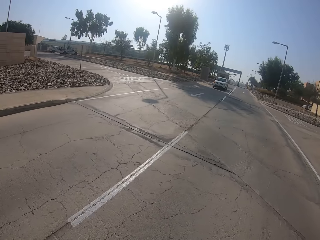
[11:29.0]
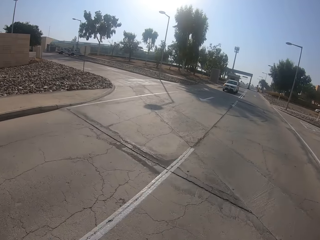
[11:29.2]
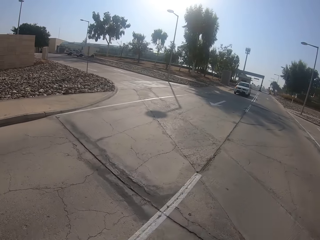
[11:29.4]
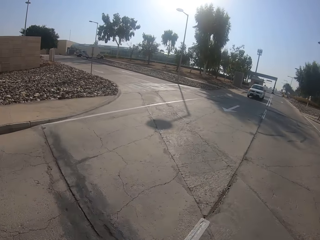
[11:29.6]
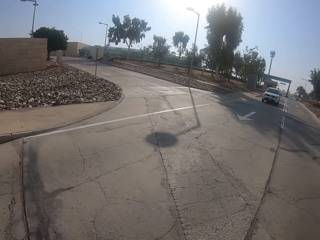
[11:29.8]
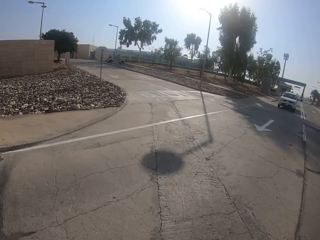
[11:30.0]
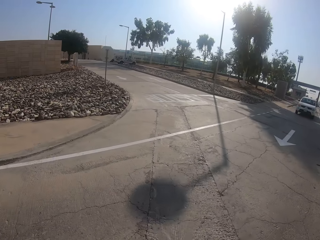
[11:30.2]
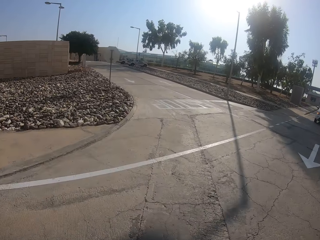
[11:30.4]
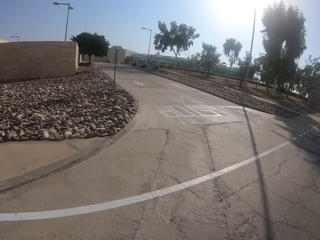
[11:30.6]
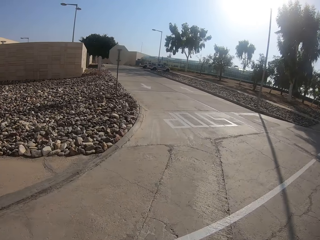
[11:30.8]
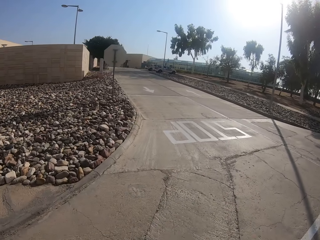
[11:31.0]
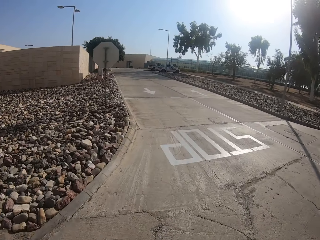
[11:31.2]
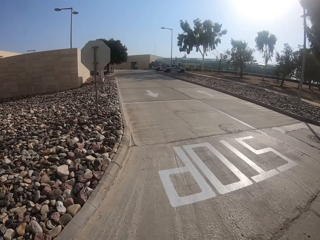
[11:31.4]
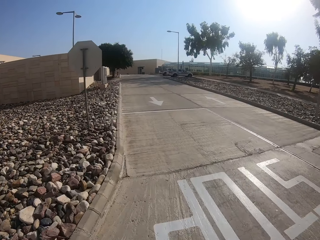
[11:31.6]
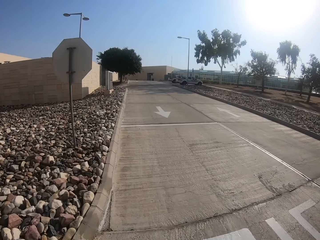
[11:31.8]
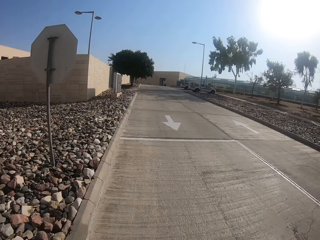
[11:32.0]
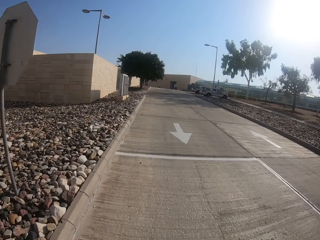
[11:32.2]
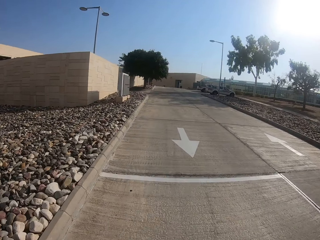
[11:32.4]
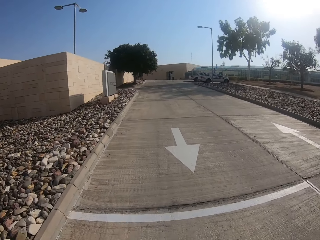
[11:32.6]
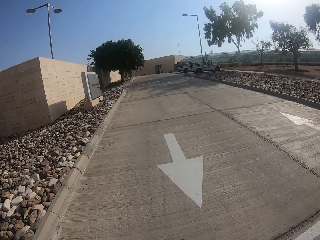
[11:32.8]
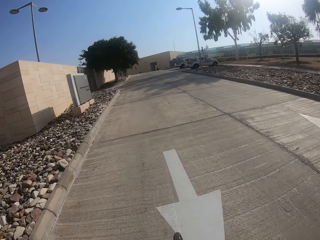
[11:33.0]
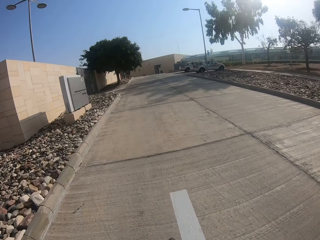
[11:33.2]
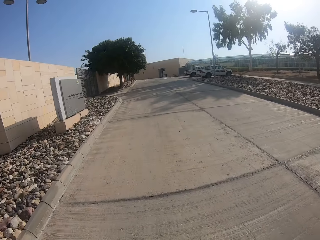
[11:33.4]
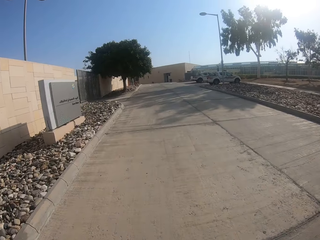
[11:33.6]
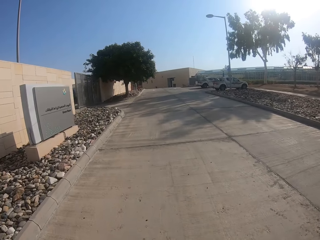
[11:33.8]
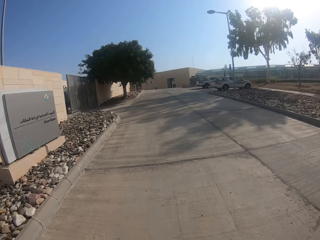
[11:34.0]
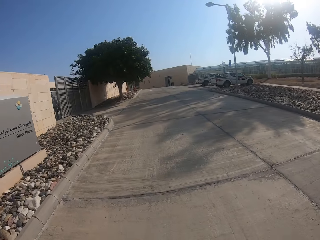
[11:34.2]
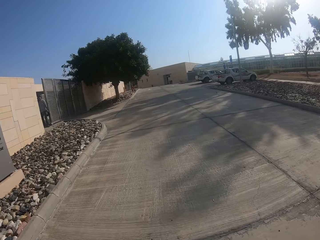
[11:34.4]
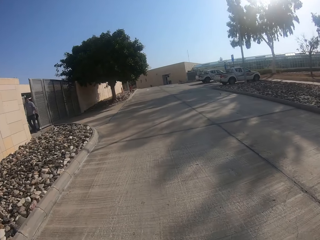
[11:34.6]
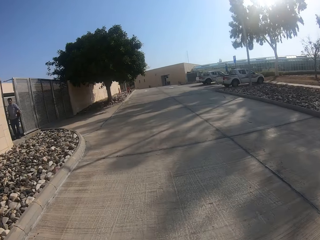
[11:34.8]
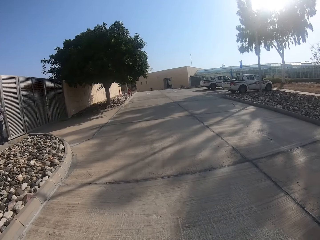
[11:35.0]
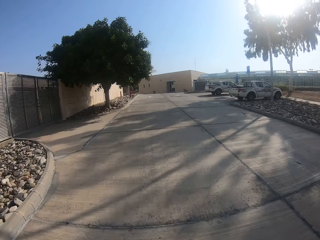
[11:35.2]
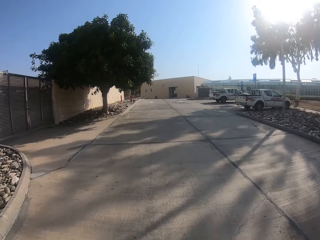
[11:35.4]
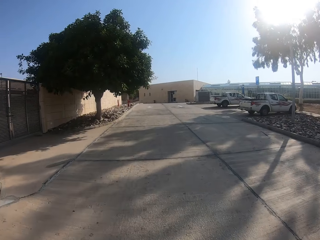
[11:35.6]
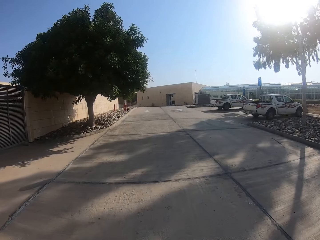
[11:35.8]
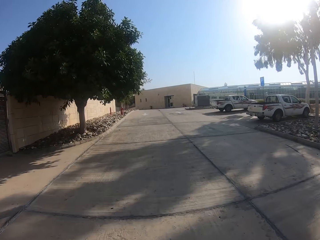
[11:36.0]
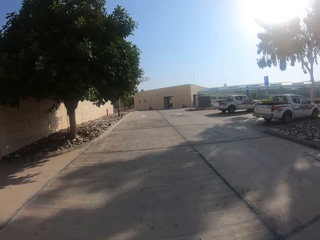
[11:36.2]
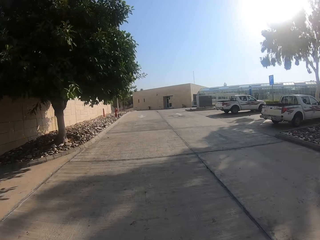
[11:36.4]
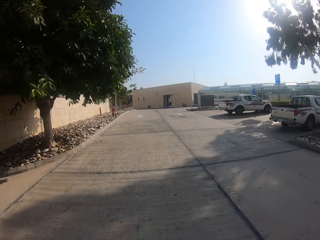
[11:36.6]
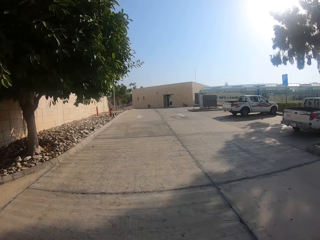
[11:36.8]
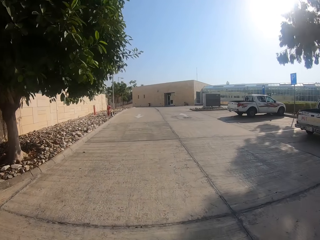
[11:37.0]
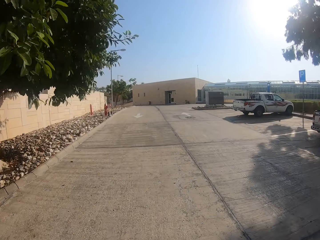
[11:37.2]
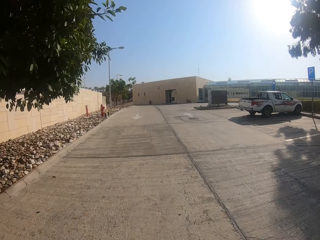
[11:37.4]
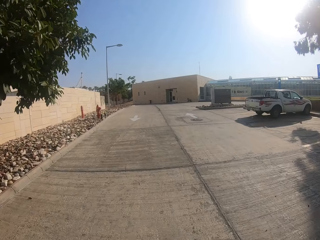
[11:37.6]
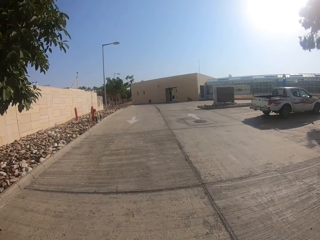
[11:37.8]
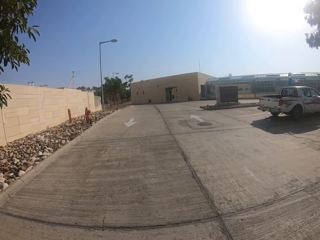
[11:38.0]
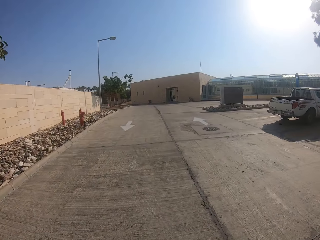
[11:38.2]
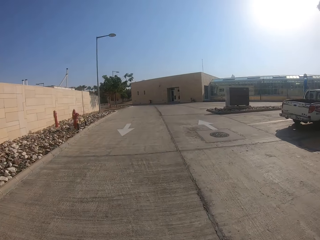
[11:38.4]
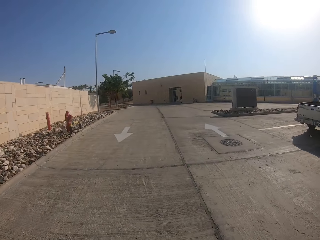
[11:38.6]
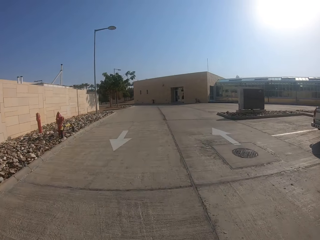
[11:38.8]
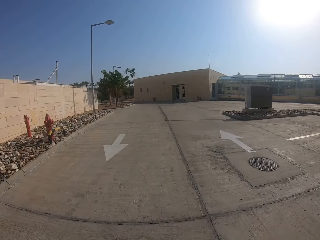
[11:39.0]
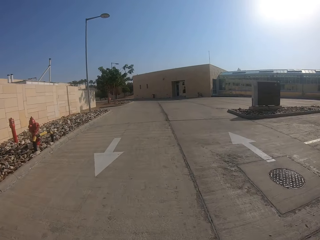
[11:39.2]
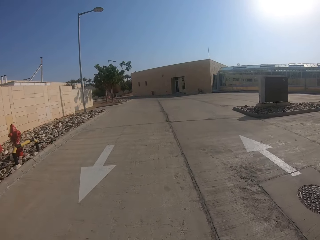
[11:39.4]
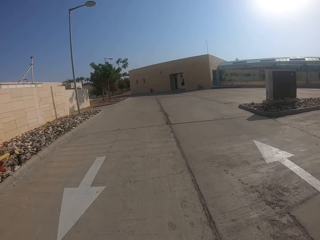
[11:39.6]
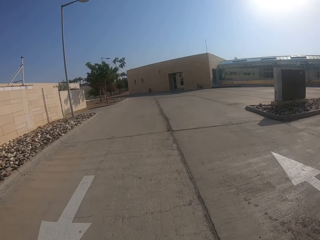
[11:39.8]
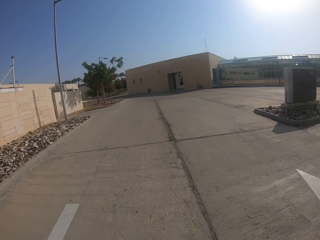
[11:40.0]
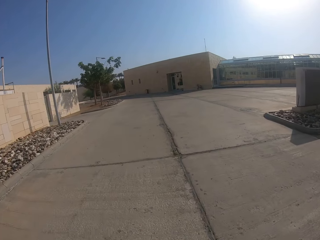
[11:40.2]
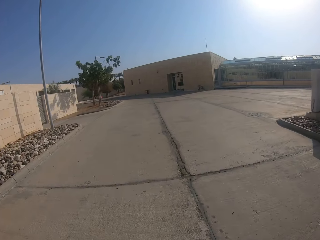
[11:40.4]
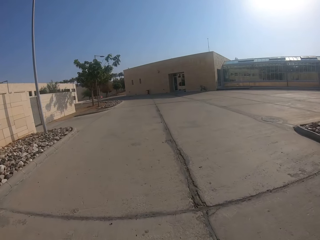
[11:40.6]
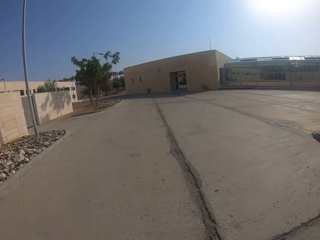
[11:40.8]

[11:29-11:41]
The camera wearer turns the left way.

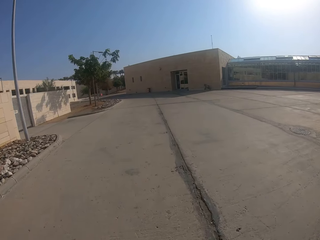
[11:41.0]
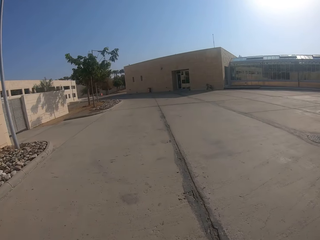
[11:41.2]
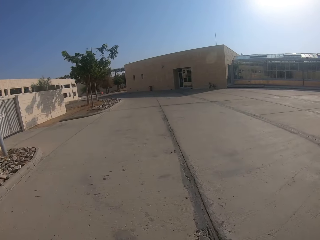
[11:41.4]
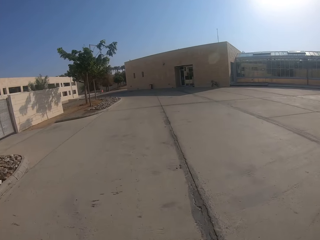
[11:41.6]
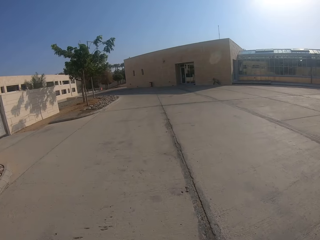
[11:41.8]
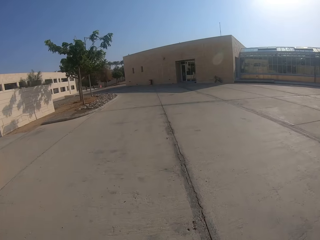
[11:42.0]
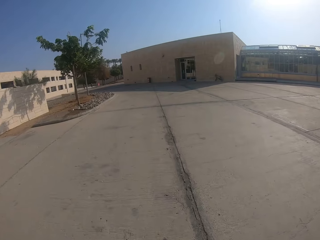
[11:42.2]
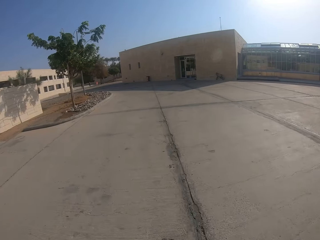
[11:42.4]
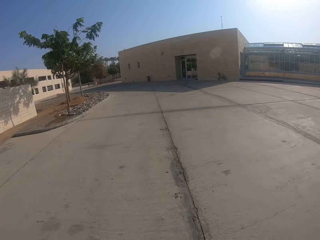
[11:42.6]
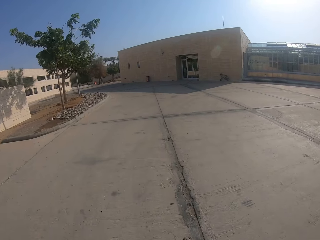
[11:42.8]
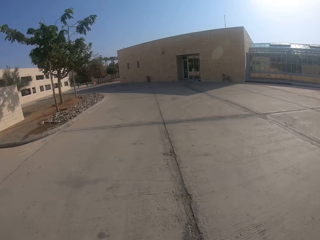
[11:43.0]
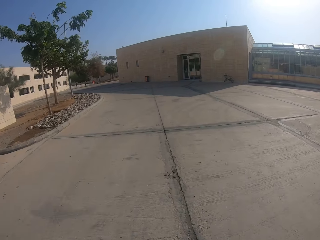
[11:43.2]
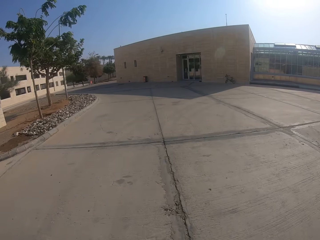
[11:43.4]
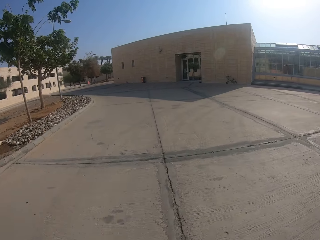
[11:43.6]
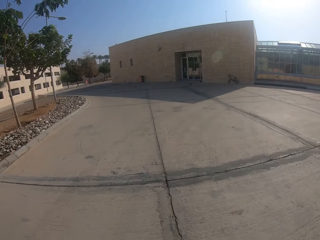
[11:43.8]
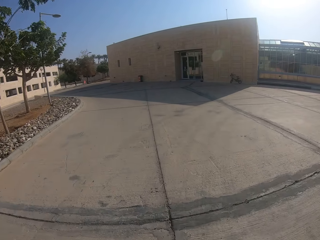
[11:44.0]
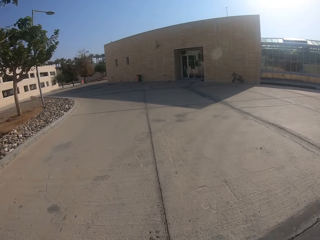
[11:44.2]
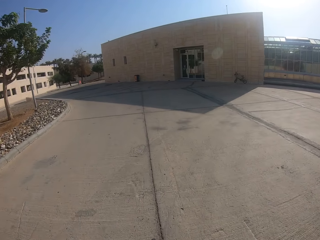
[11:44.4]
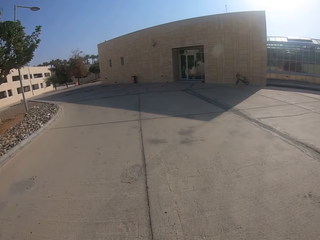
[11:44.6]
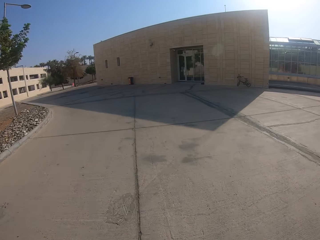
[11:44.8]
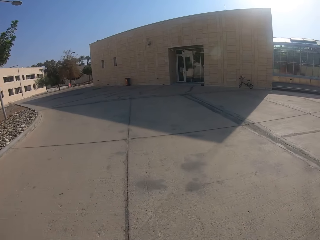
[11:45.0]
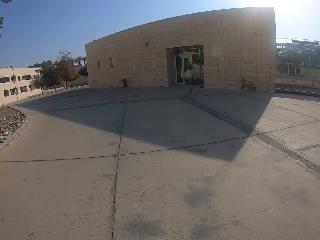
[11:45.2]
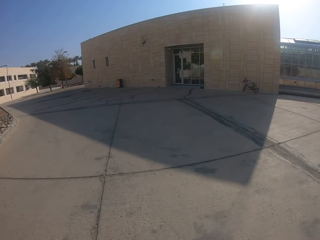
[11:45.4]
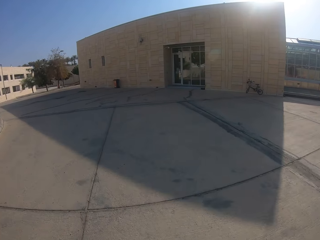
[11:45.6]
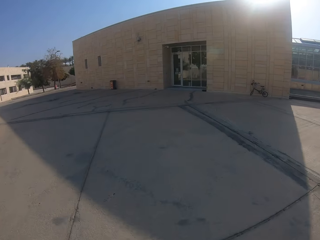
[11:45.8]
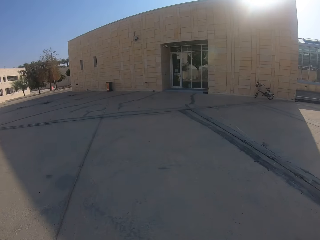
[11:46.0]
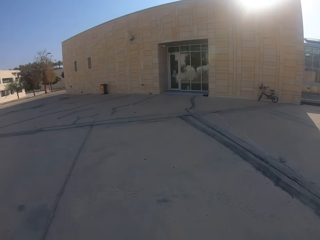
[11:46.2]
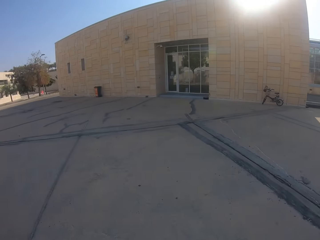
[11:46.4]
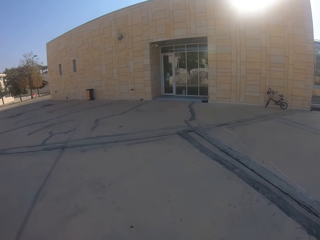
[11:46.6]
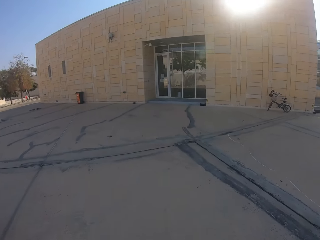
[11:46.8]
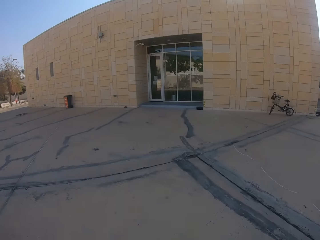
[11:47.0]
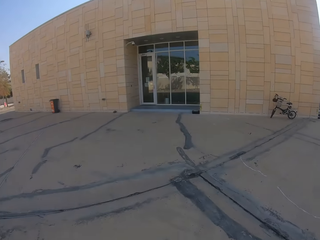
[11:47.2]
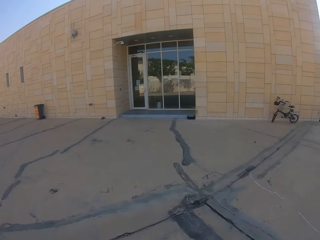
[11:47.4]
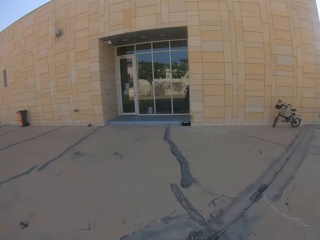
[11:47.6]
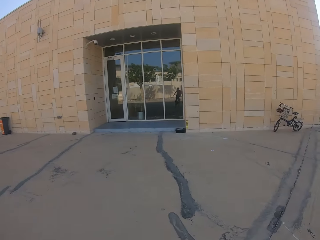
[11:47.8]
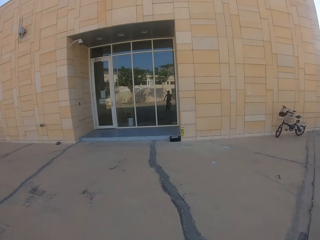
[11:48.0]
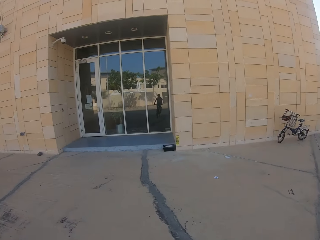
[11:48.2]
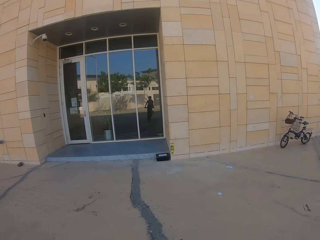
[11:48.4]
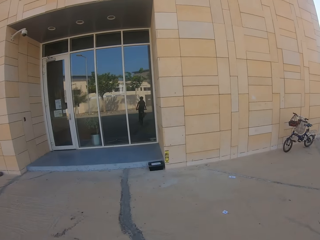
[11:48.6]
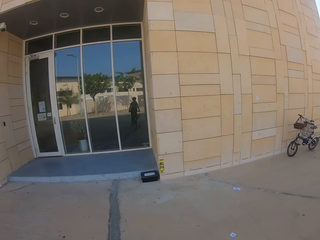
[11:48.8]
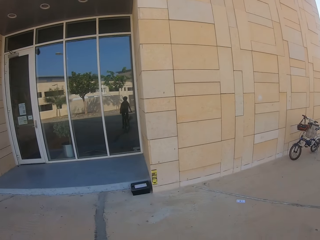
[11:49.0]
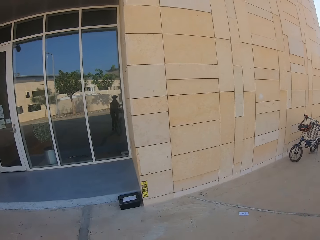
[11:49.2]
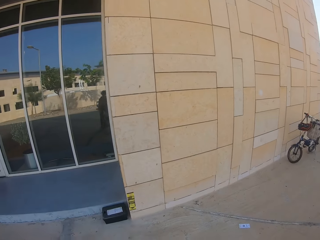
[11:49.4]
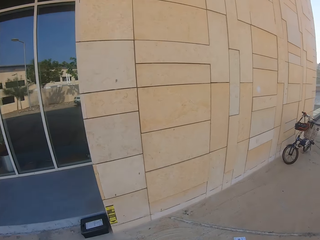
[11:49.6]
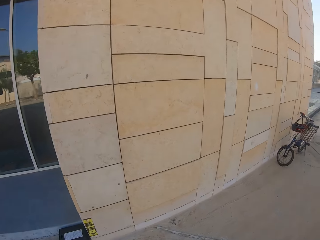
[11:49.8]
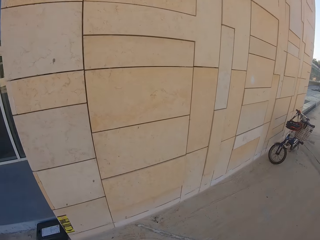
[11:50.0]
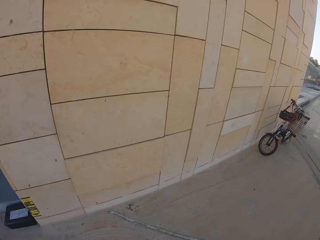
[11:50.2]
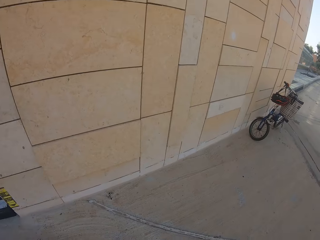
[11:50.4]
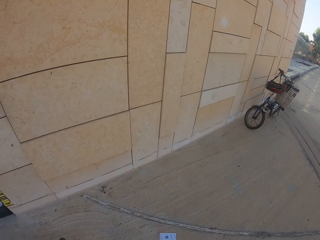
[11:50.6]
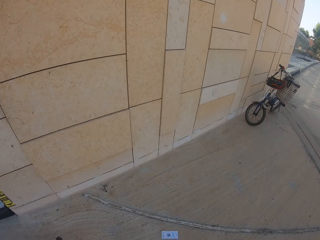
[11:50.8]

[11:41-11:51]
The camera wearer stops riding.
